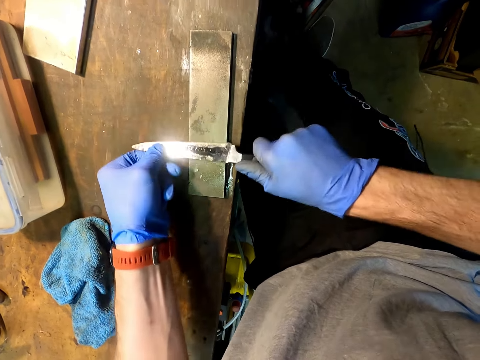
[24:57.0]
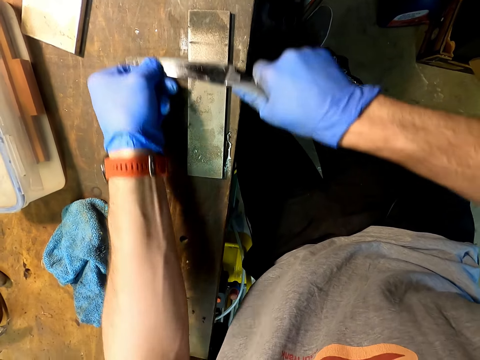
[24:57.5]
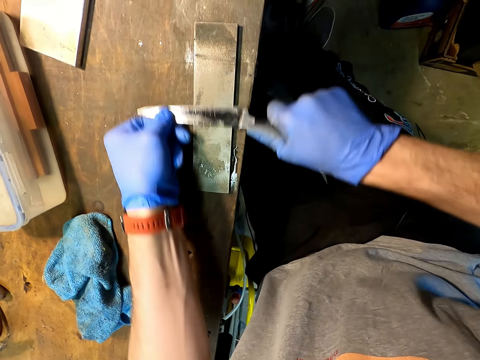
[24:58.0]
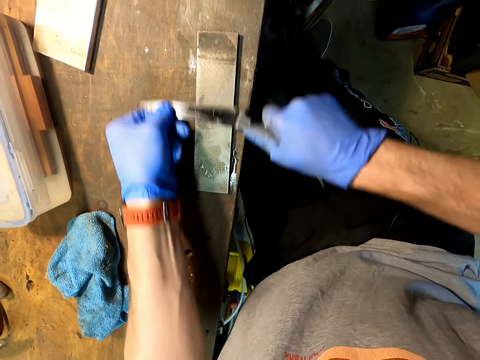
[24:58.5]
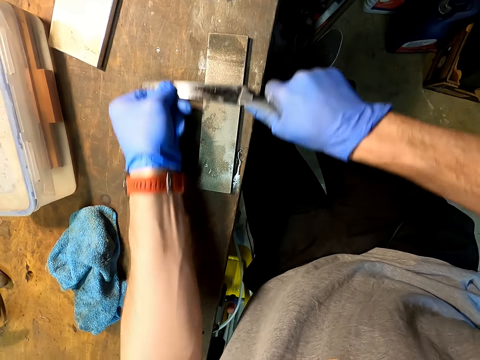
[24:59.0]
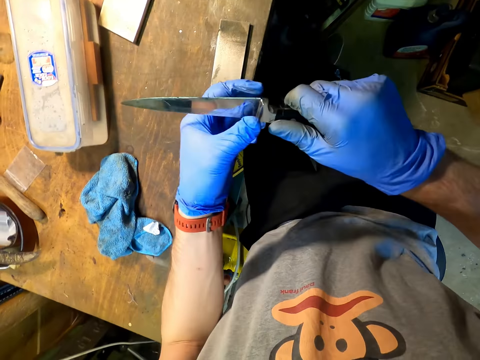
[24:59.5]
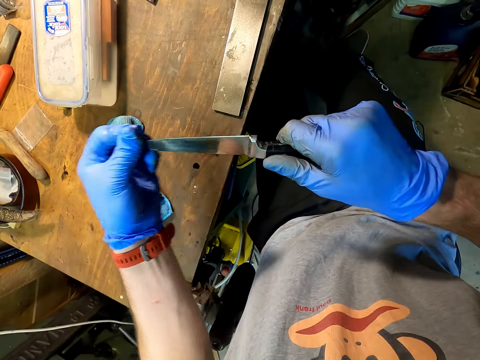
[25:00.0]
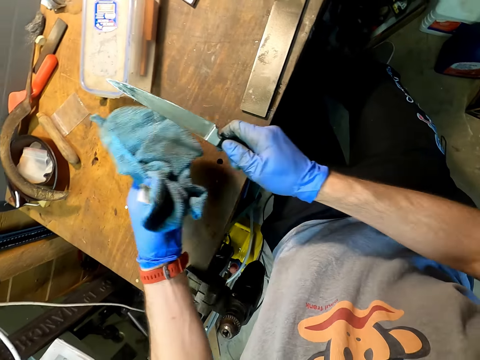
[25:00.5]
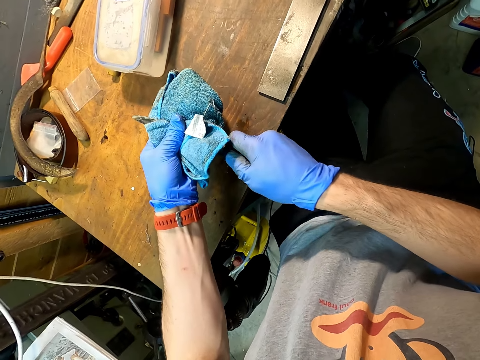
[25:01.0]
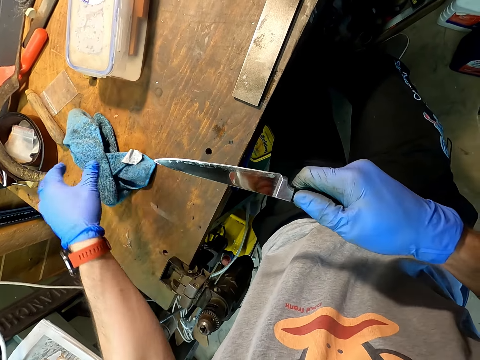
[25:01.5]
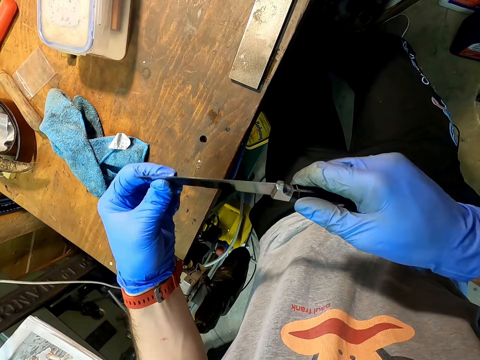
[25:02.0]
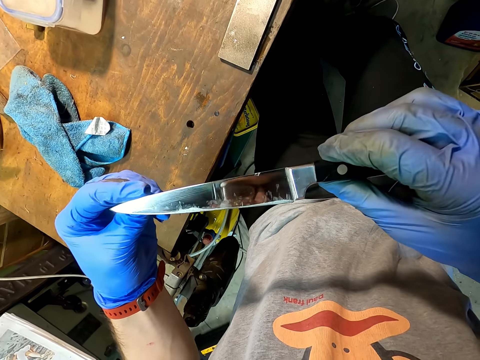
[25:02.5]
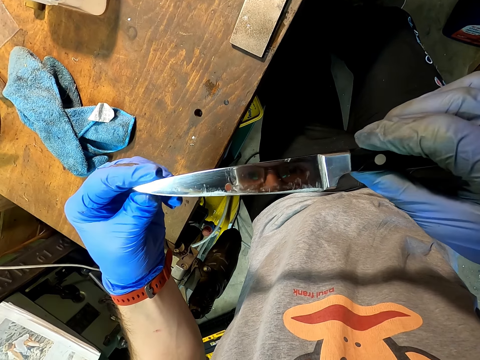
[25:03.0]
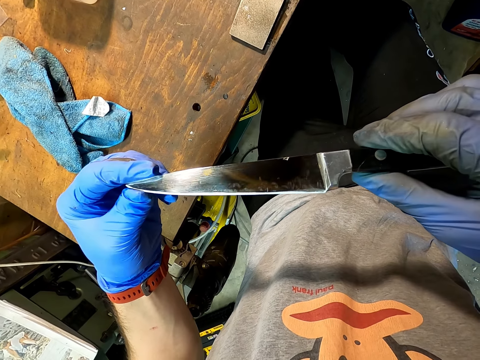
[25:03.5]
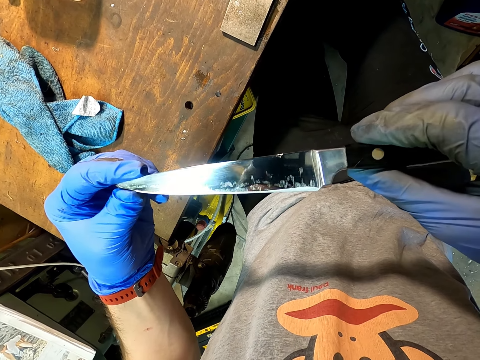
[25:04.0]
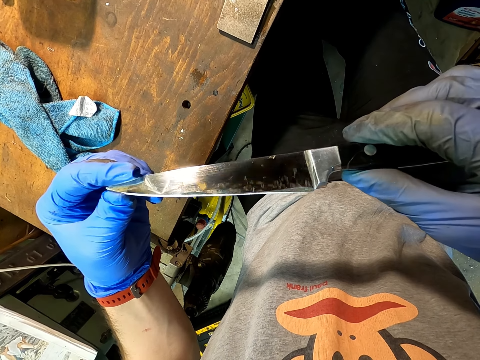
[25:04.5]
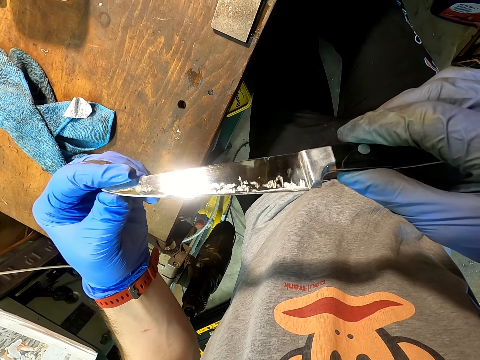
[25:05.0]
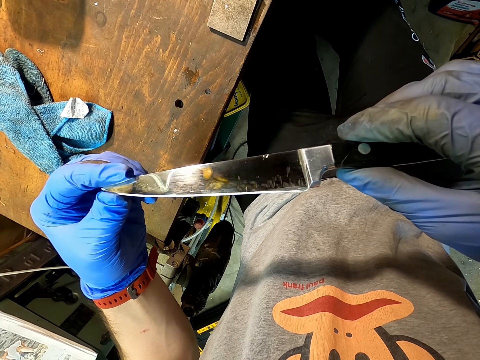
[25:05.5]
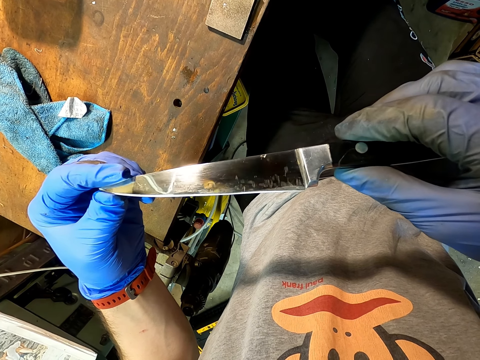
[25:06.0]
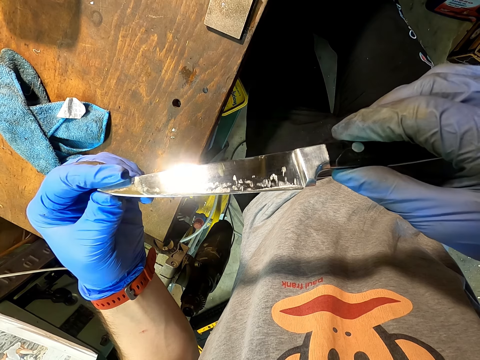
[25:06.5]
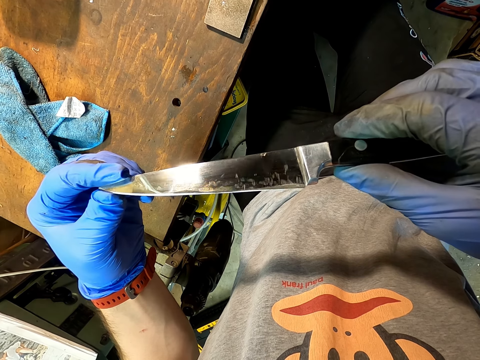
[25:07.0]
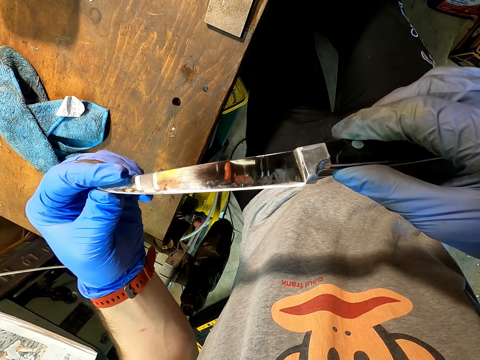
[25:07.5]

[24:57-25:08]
The camera wearer wipes the knife with a towel. They look at the knife.
